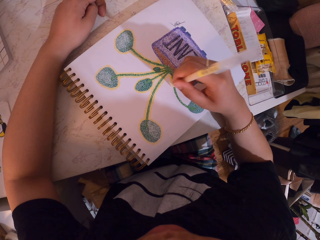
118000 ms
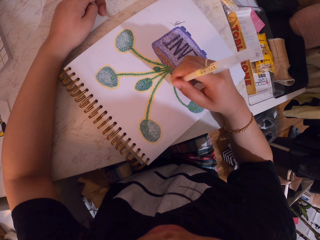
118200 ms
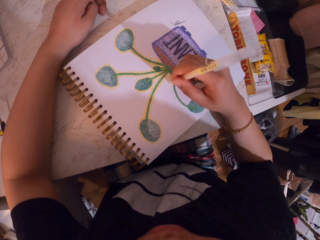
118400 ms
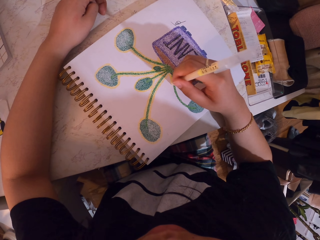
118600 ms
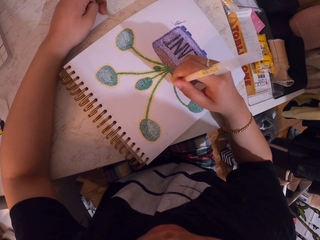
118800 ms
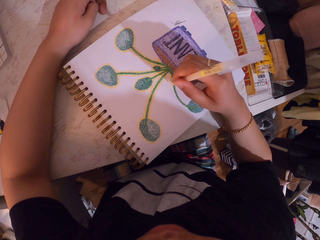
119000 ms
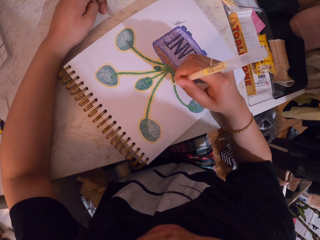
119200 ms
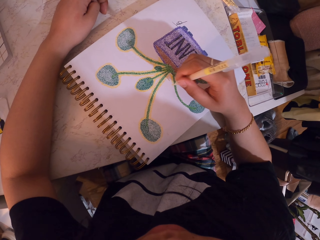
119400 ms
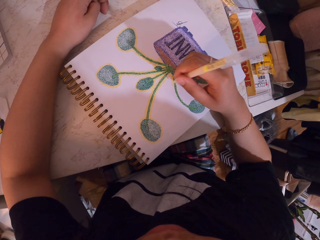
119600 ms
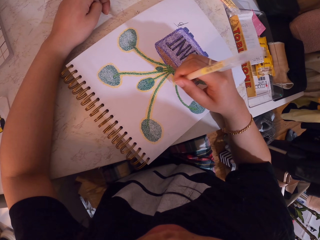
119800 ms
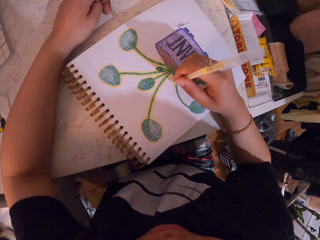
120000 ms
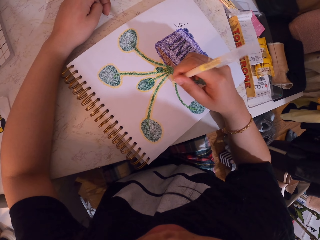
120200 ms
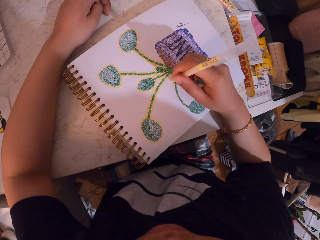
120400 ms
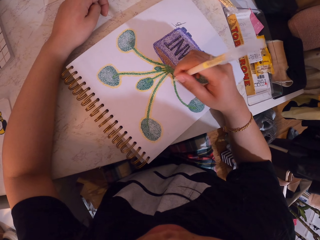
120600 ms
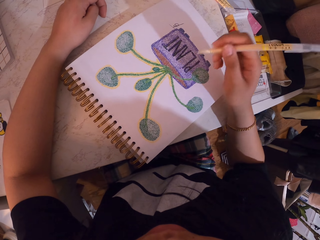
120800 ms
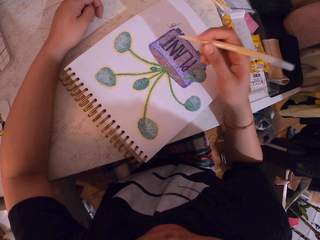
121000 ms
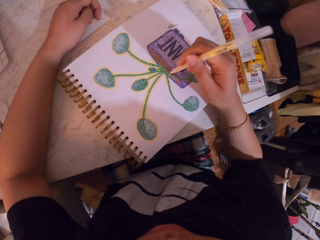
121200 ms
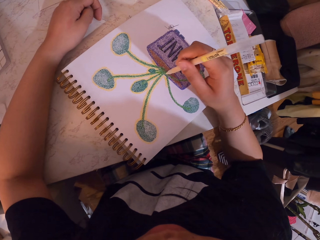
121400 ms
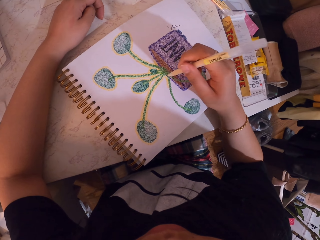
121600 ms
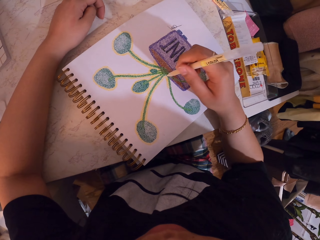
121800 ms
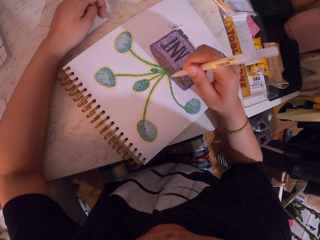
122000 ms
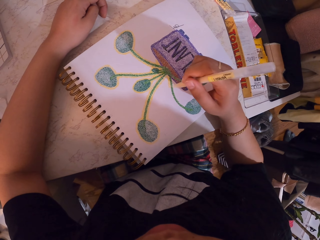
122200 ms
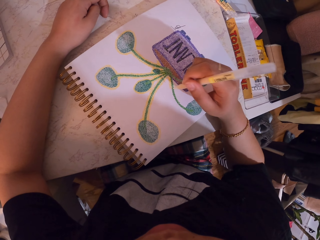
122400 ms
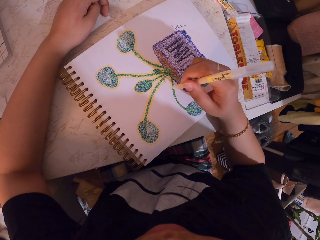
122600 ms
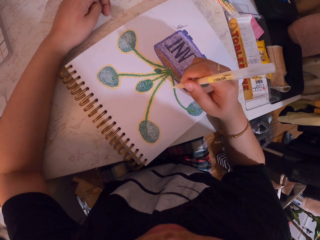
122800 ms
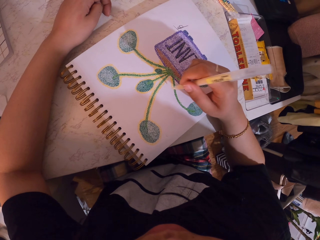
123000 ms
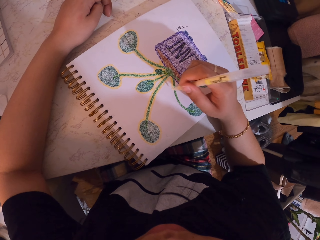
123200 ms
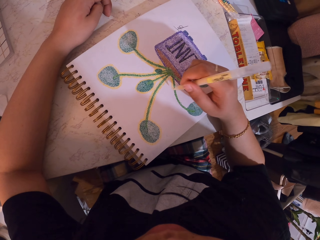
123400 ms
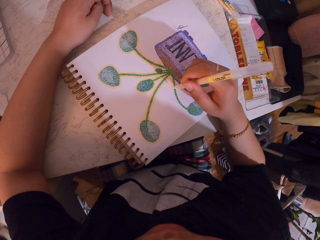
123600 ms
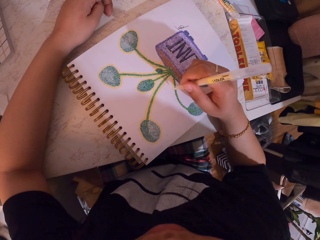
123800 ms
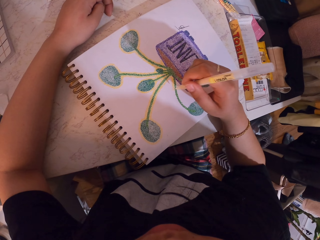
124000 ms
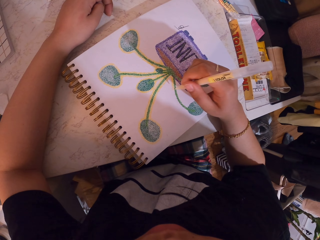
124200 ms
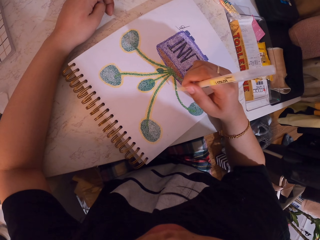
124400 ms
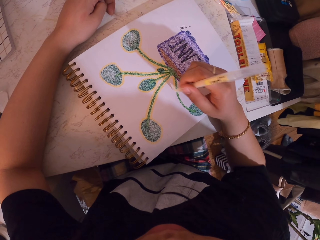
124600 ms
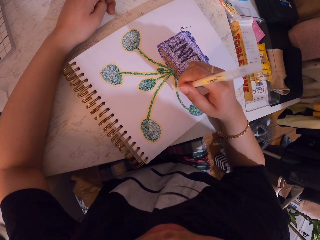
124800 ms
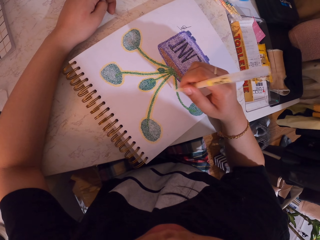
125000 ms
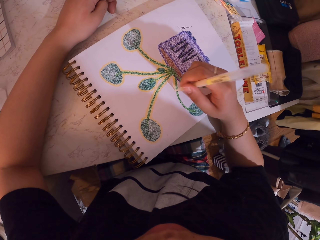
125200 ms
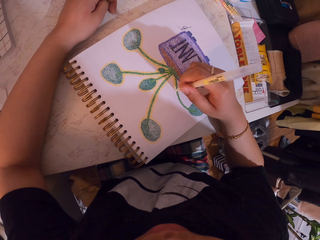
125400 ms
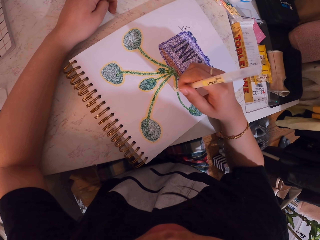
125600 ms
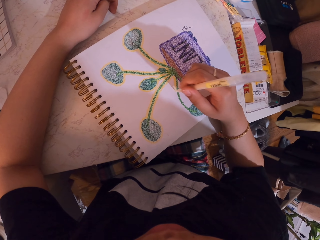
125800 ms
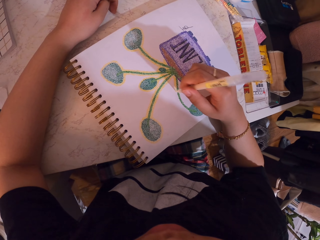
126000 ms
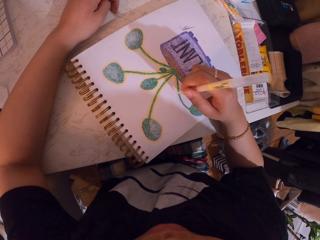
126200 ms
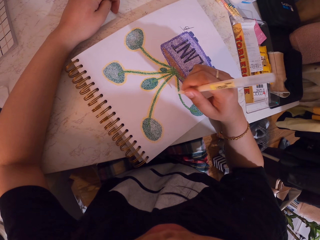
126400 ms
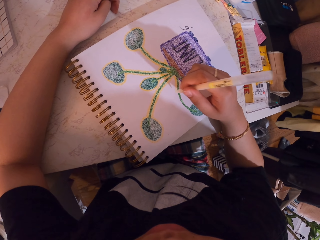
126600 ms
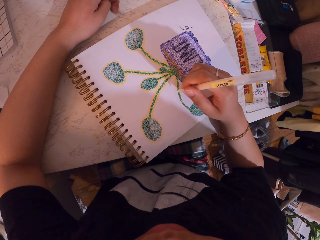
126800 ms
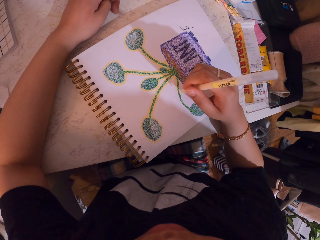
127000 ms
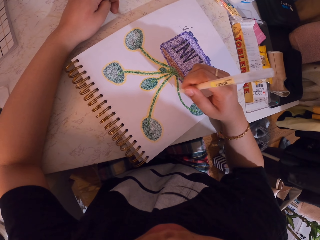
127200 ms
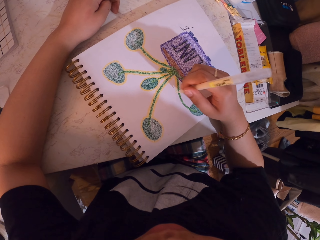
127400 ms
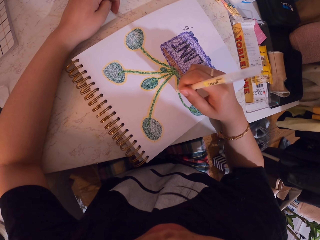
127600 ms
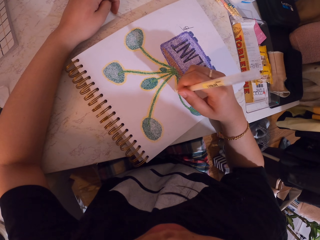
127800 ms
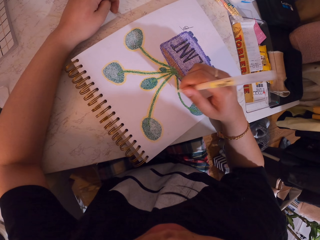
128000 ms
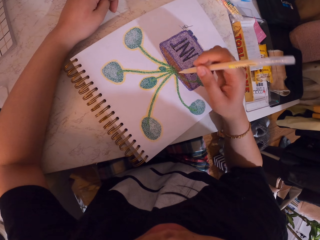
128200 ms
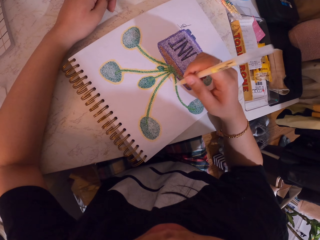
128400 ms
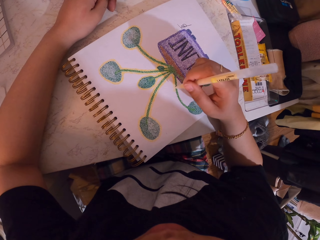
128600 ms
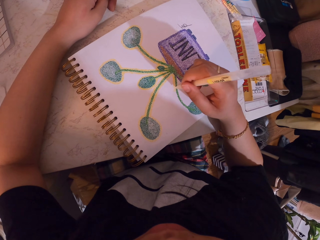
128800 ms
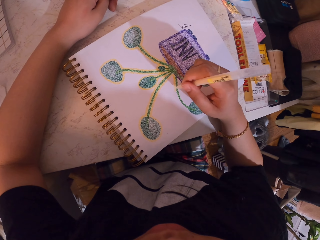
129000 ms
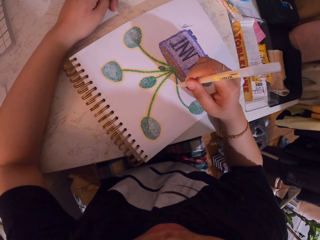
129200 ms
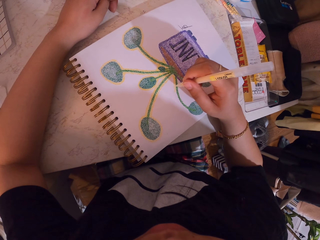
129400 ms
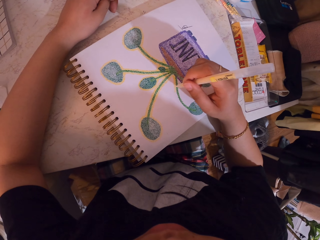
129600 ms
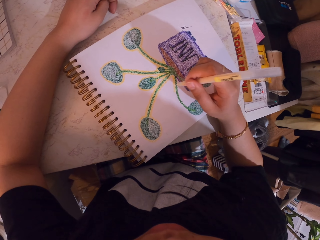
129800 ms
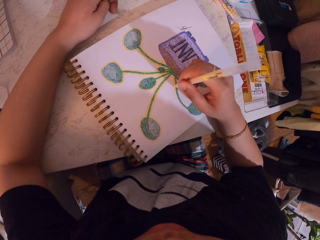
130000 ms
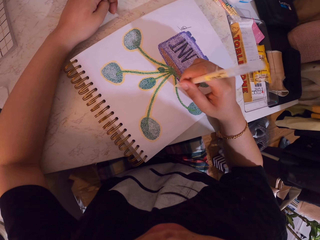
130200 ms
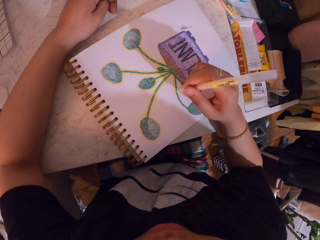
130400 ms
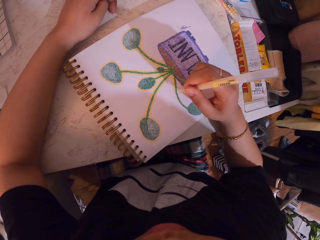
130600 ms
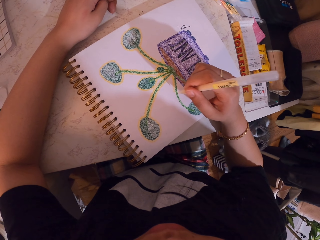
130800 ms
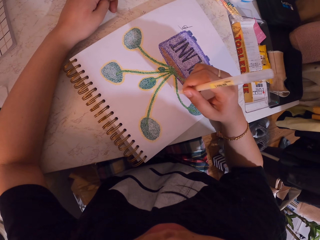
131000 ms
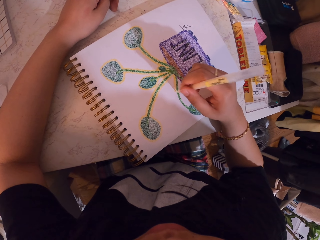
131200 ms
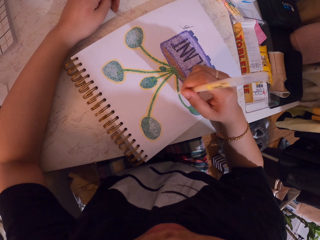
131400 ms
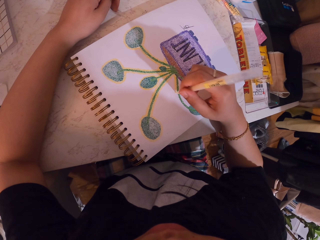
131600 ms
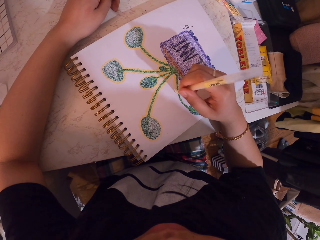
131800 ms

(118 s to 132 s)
The camera wearer lifts the decorating pen. They decorate a drawing on a book with the decorating pen. They lift the decorating pen. They decorate the drawing on the book with the decorating pen.

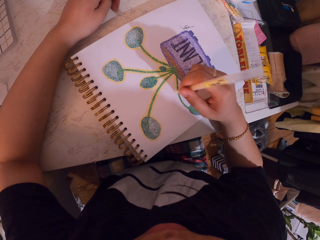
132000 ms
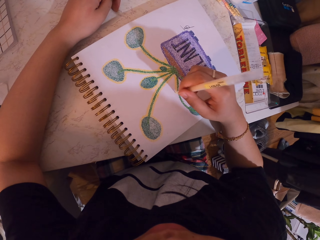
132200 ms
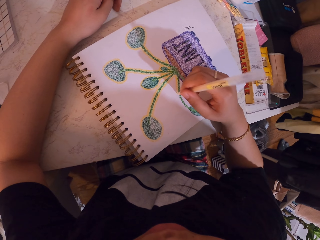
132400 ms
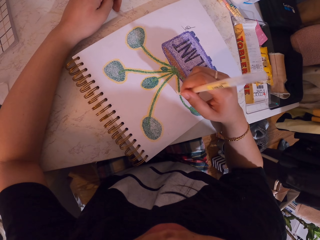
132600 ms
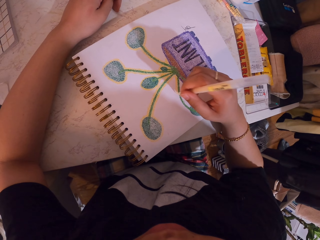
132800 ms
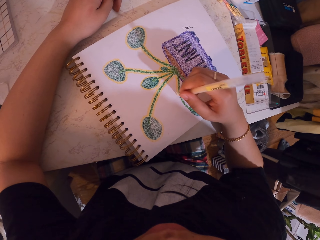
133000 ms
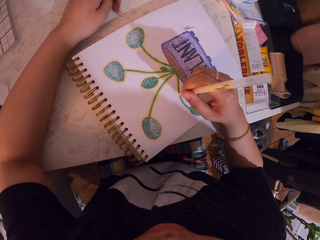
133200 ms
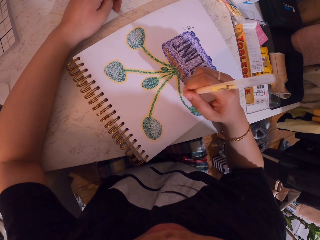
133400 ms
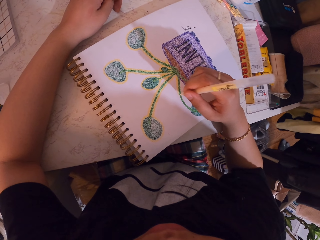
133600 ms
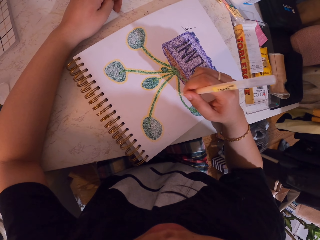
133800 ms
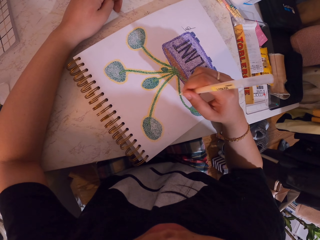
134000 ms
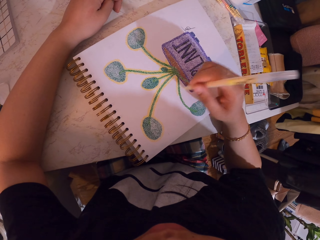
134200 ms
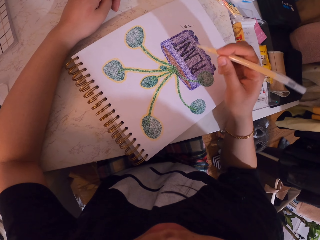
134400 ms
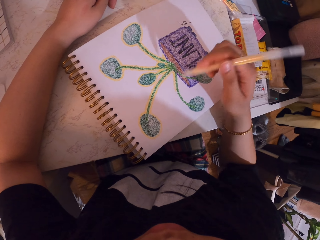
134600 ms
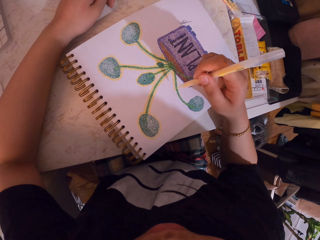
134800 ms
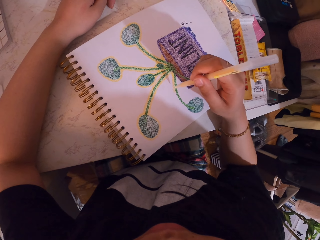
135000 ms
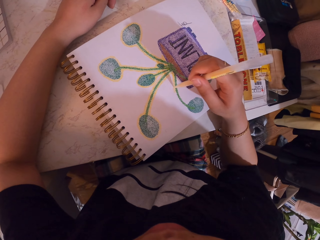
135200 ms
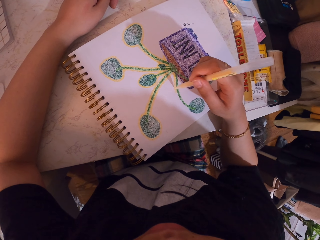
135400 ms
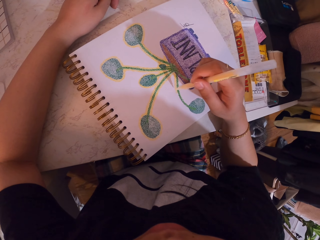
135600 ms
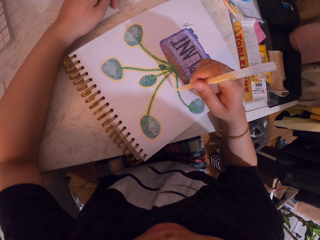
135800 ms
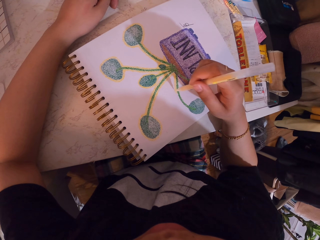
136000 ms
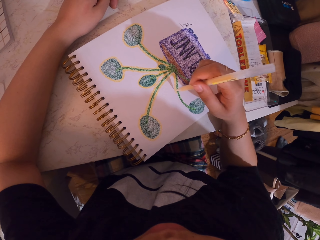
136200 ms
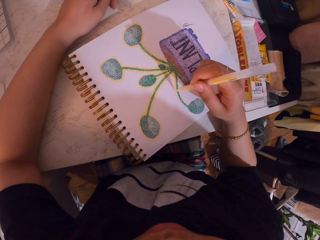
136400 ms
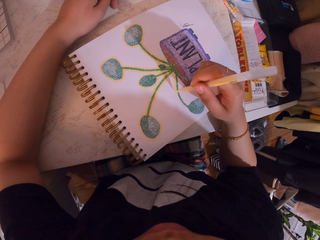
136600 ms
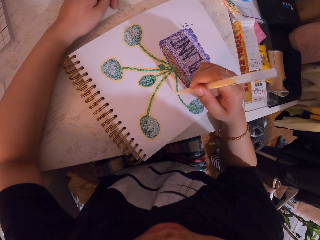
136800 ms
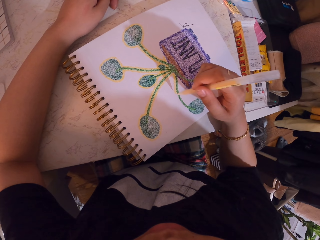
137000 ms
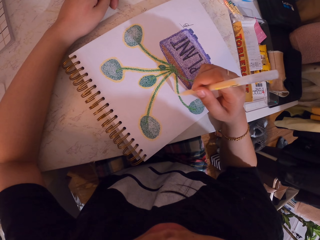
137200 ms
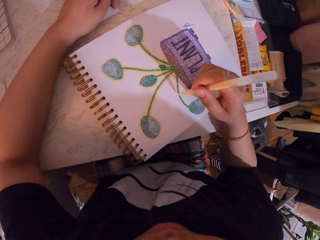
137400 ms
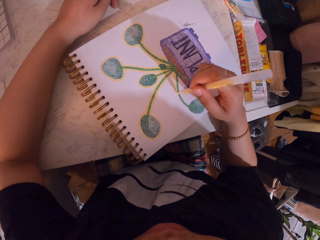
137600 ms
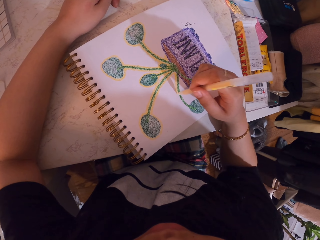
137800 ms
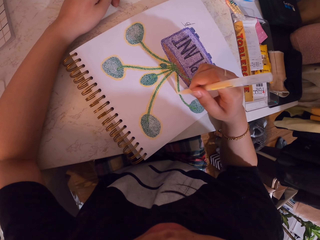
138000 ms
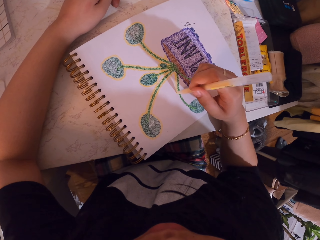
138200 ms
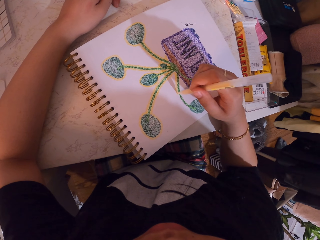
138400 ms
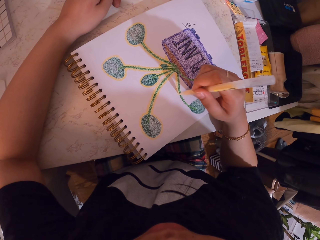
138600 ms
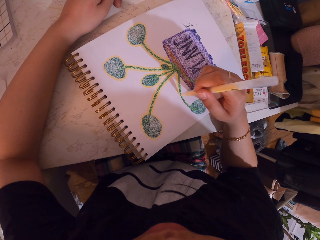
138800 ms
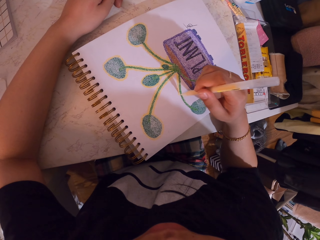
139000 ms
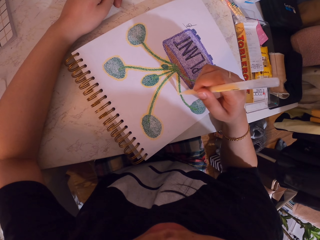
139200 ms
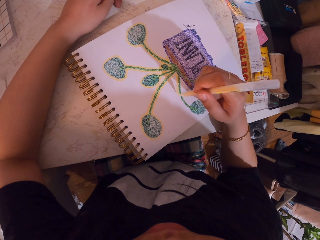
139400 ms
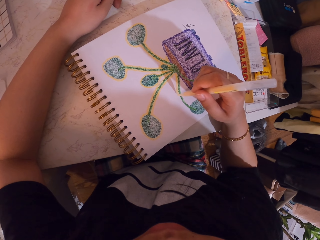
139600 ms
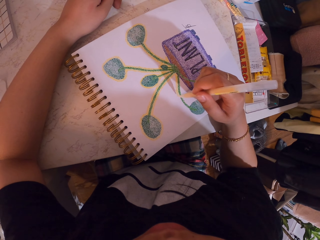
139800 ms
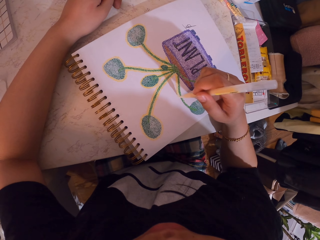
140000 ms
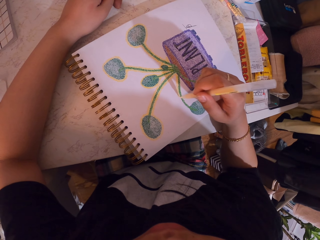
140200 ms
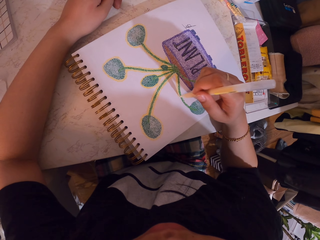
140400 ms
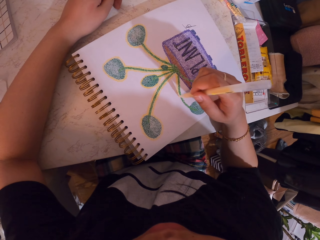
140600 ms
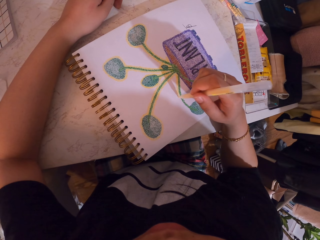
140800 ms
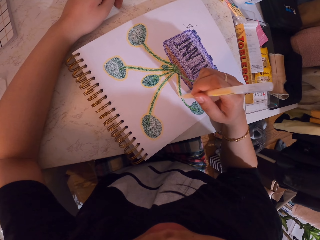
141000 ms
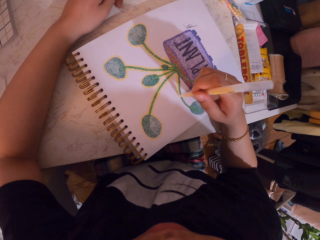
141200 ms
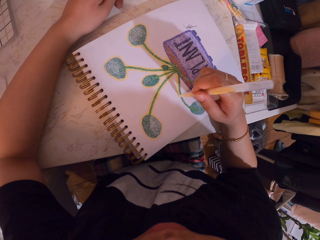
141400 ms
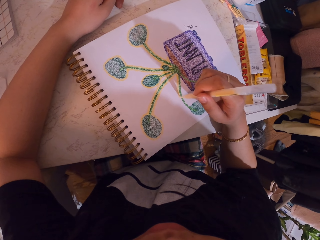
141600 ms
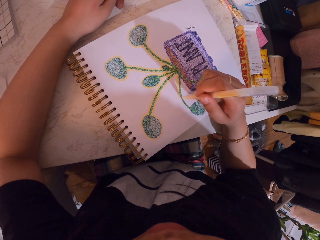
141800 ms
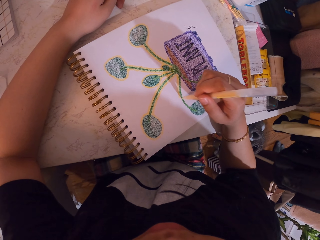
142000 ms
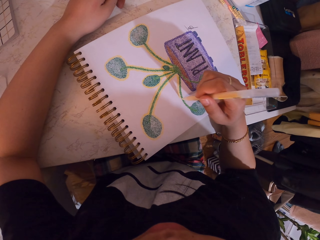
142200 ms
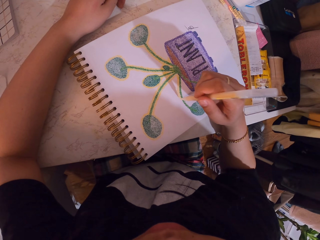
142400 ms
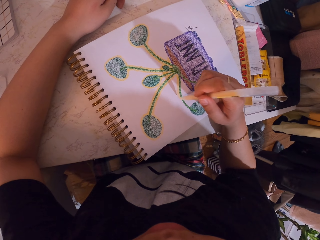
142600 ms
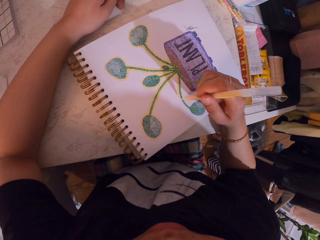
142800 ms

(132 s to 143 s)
The camera wearer lifts the decorating pen. They decorate a drawing on a book with the decorating pen.
